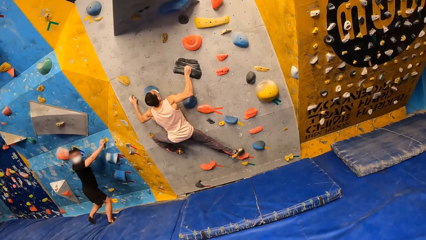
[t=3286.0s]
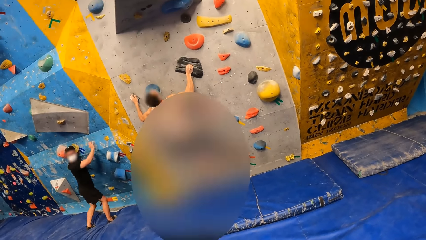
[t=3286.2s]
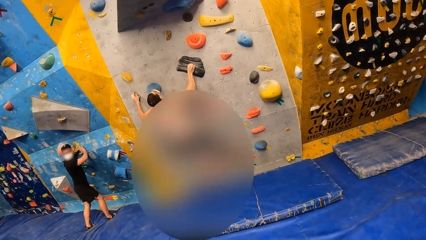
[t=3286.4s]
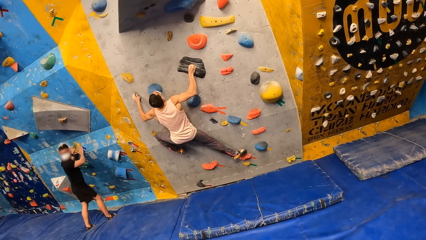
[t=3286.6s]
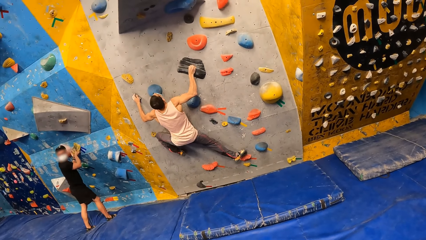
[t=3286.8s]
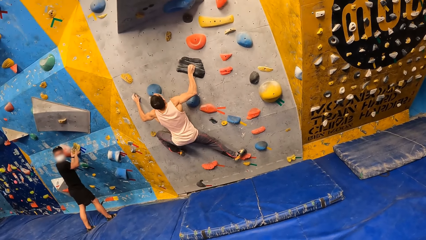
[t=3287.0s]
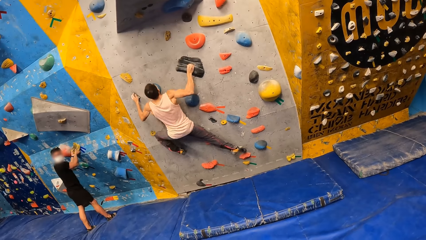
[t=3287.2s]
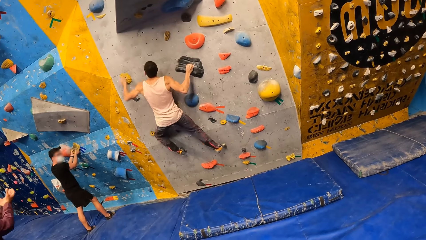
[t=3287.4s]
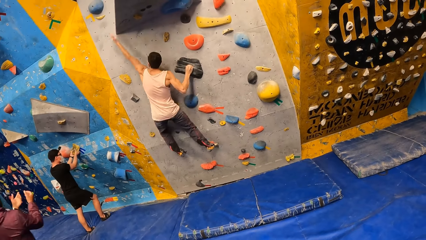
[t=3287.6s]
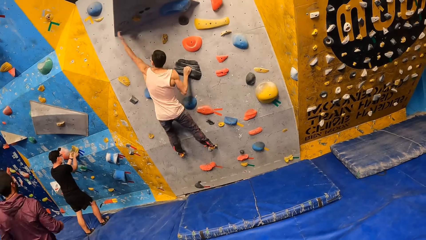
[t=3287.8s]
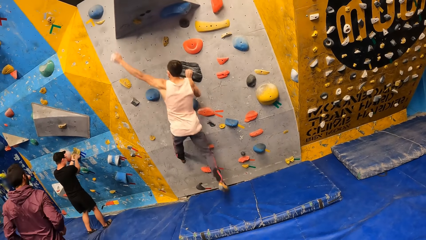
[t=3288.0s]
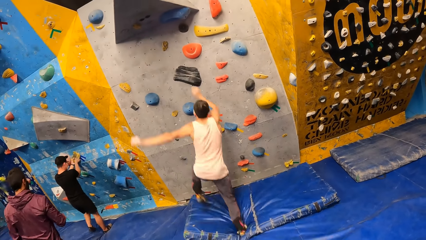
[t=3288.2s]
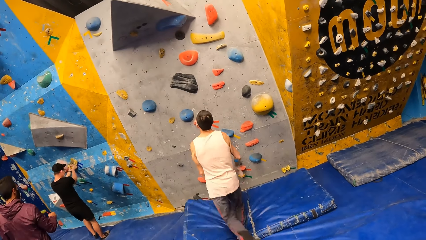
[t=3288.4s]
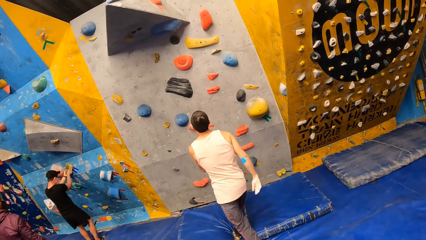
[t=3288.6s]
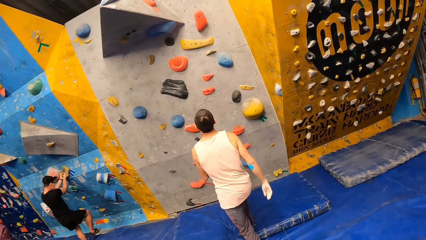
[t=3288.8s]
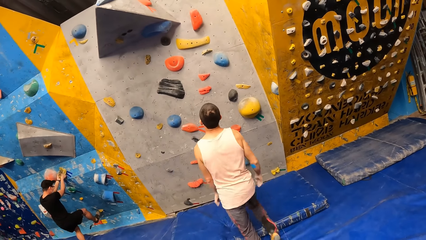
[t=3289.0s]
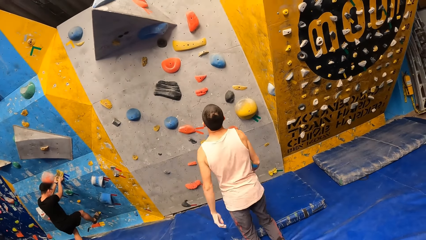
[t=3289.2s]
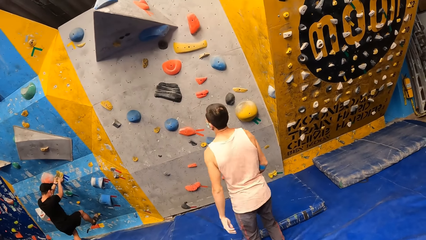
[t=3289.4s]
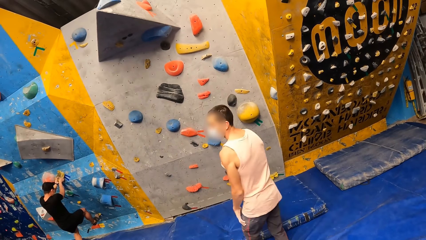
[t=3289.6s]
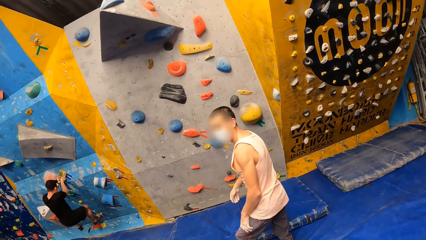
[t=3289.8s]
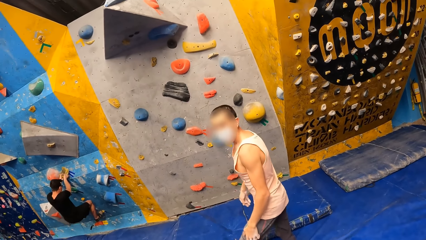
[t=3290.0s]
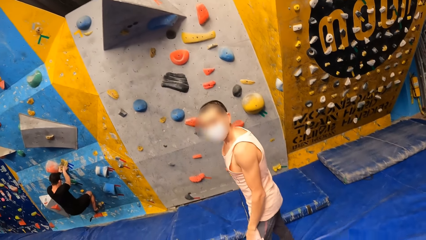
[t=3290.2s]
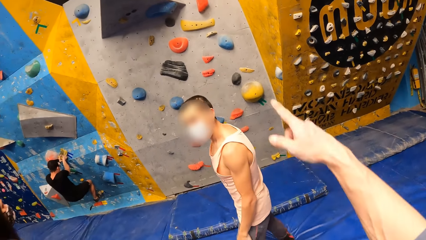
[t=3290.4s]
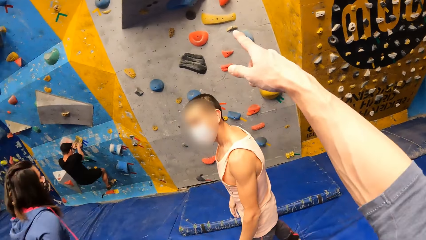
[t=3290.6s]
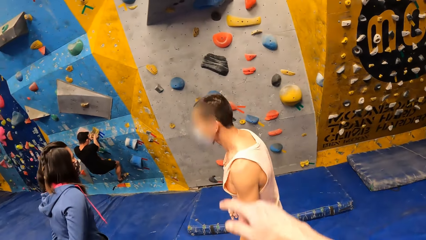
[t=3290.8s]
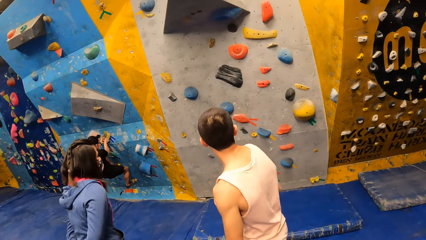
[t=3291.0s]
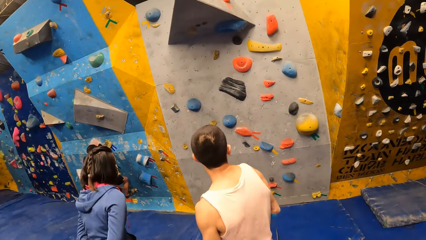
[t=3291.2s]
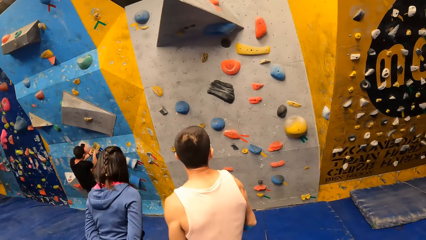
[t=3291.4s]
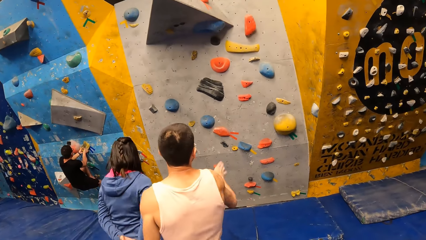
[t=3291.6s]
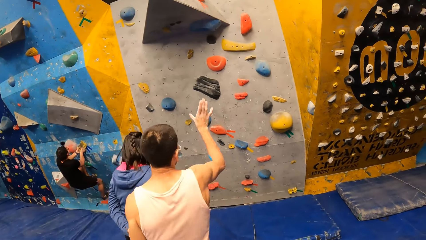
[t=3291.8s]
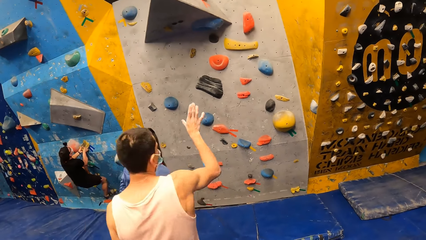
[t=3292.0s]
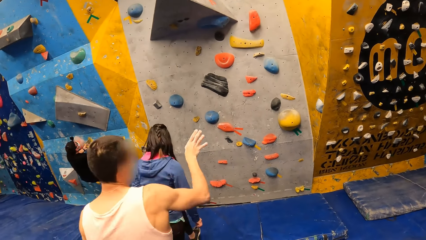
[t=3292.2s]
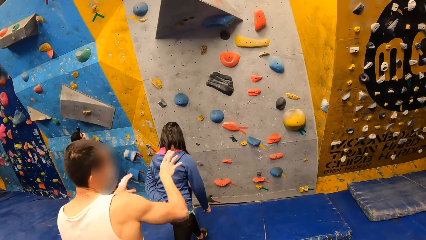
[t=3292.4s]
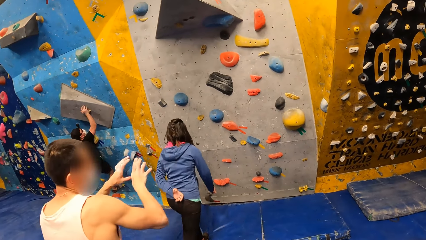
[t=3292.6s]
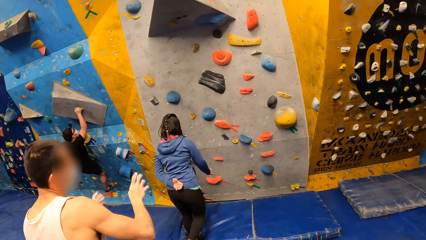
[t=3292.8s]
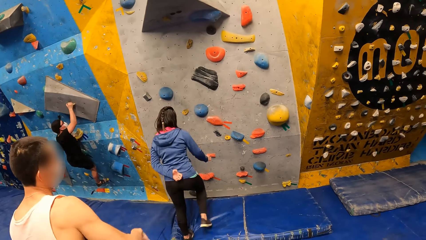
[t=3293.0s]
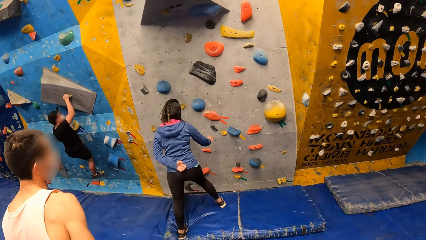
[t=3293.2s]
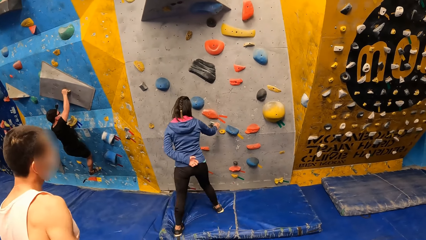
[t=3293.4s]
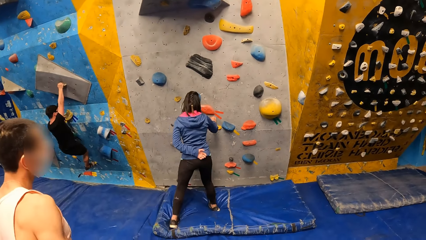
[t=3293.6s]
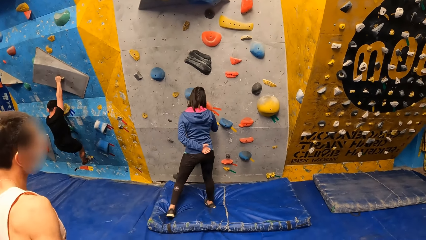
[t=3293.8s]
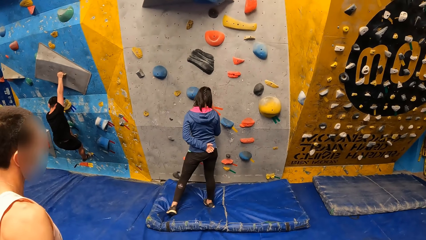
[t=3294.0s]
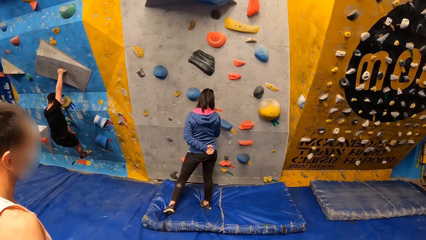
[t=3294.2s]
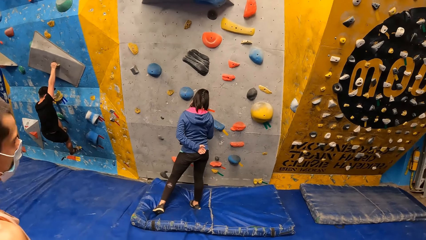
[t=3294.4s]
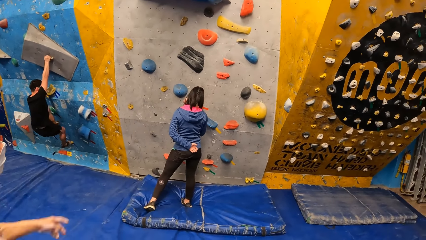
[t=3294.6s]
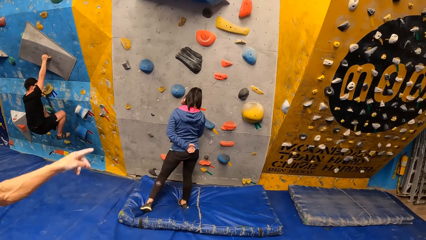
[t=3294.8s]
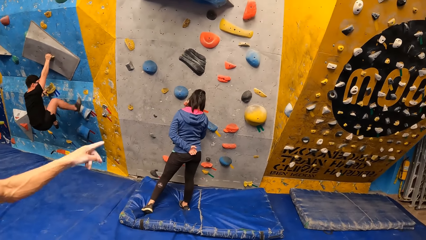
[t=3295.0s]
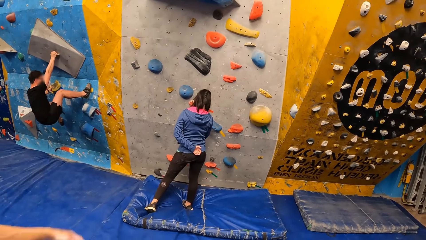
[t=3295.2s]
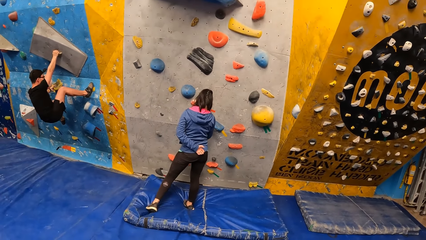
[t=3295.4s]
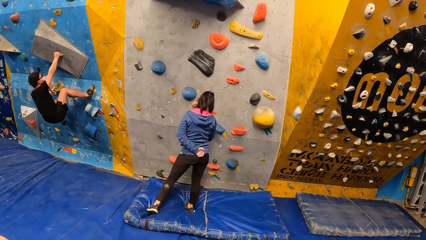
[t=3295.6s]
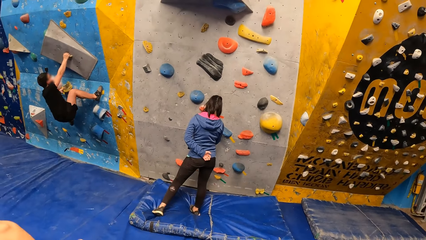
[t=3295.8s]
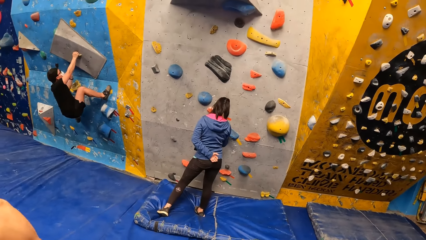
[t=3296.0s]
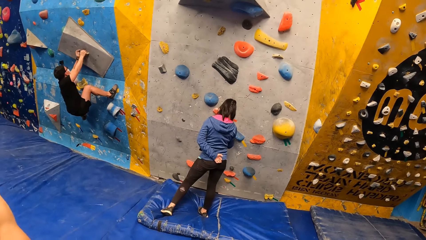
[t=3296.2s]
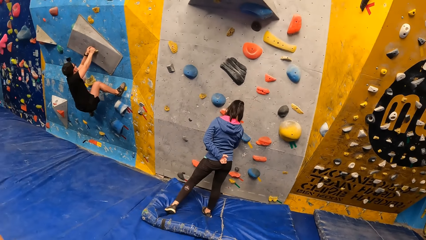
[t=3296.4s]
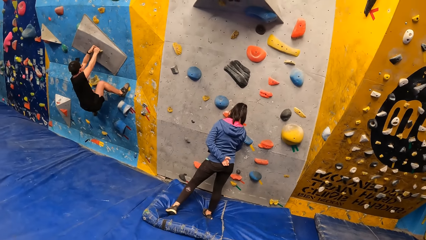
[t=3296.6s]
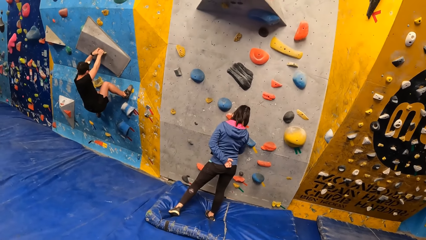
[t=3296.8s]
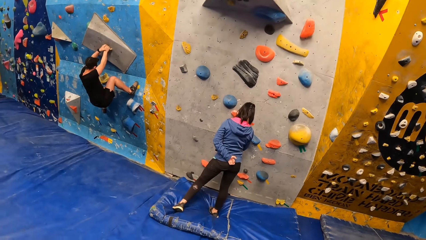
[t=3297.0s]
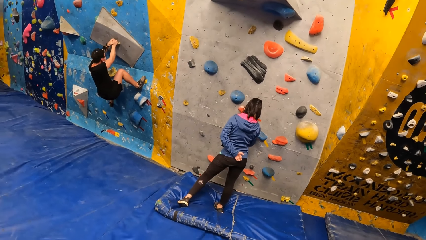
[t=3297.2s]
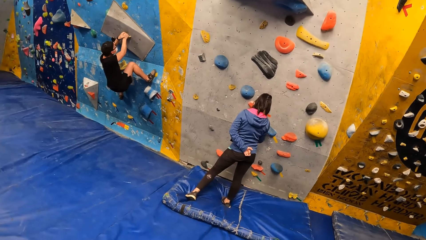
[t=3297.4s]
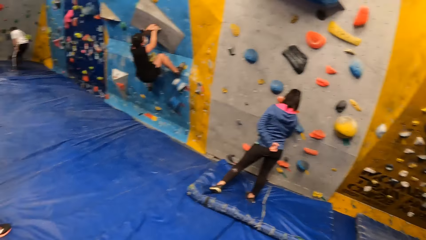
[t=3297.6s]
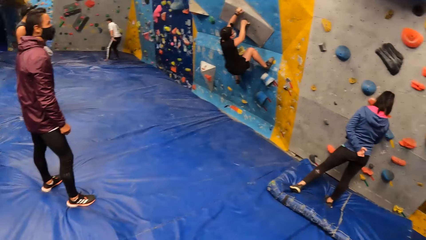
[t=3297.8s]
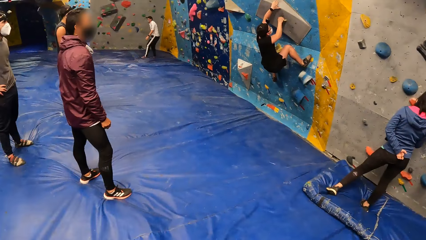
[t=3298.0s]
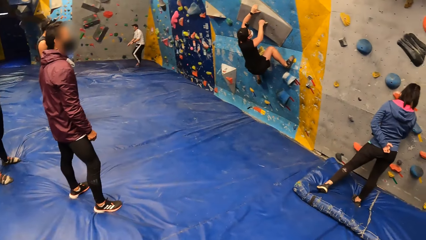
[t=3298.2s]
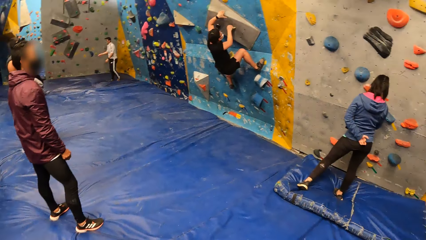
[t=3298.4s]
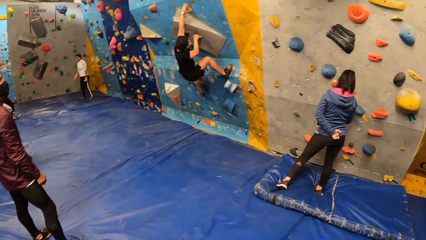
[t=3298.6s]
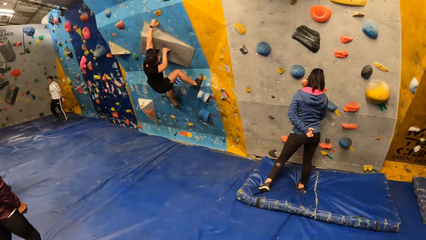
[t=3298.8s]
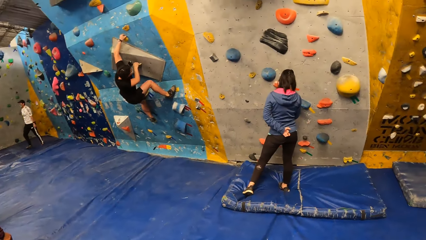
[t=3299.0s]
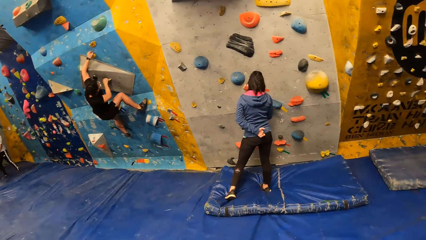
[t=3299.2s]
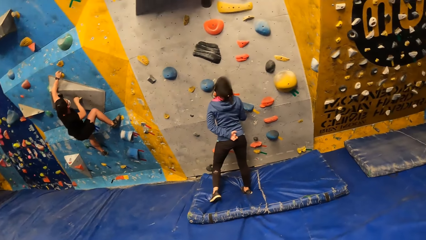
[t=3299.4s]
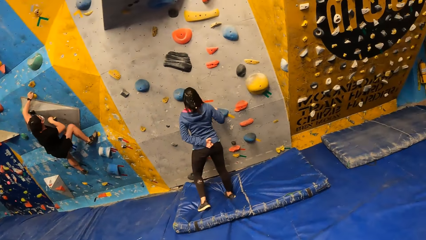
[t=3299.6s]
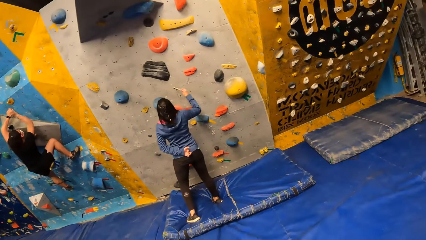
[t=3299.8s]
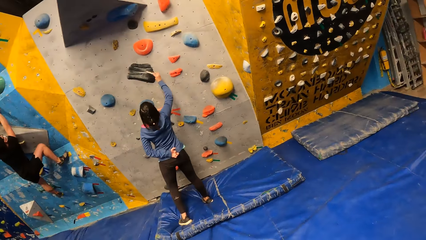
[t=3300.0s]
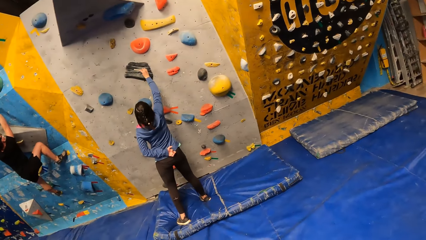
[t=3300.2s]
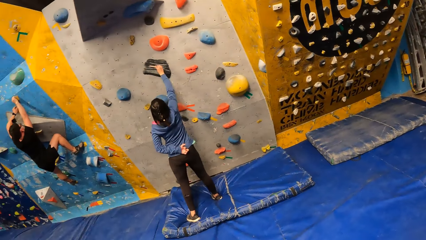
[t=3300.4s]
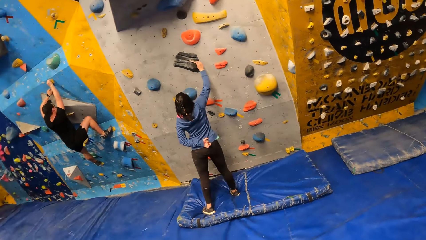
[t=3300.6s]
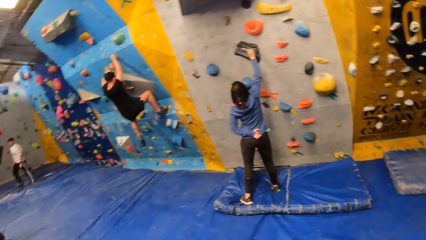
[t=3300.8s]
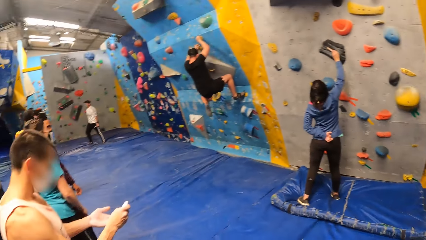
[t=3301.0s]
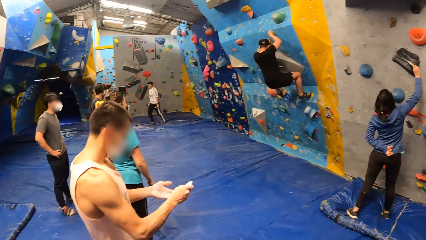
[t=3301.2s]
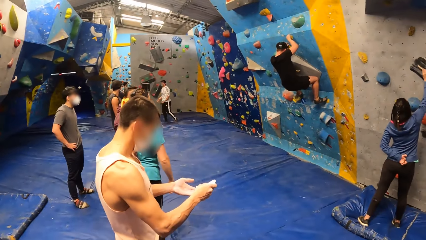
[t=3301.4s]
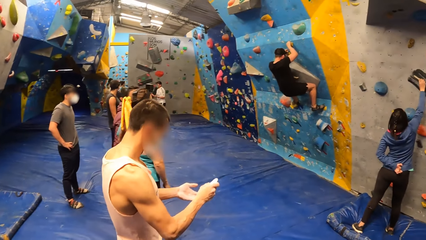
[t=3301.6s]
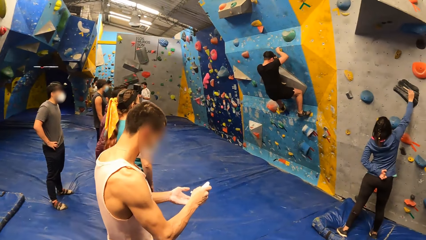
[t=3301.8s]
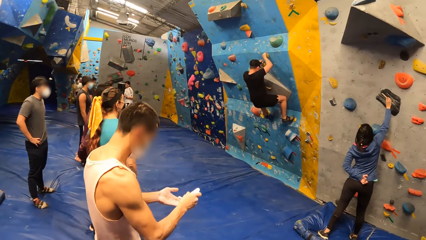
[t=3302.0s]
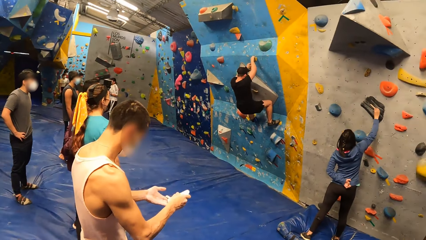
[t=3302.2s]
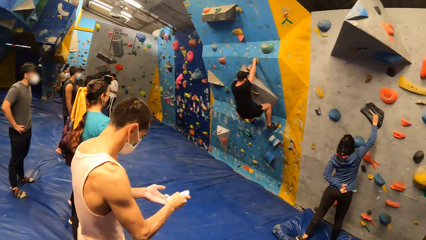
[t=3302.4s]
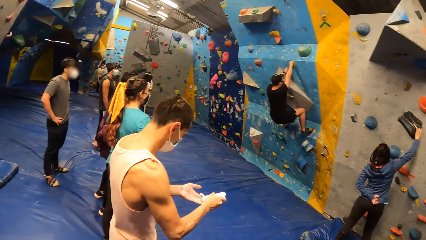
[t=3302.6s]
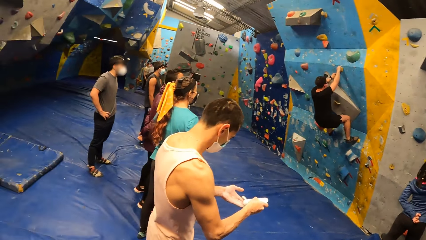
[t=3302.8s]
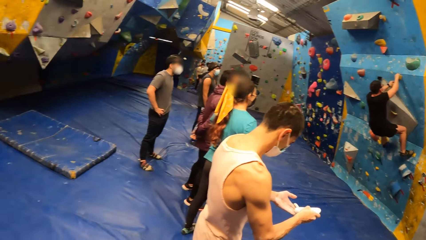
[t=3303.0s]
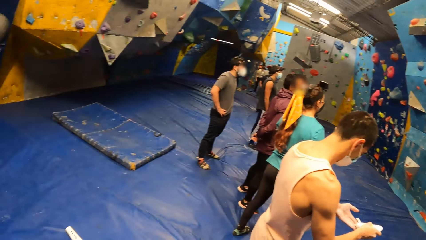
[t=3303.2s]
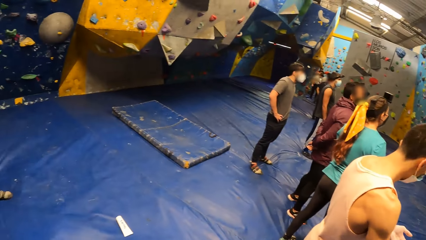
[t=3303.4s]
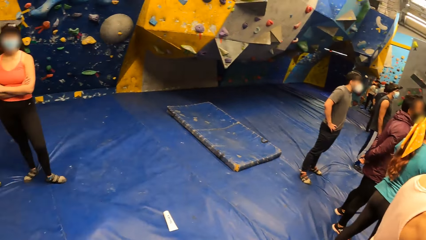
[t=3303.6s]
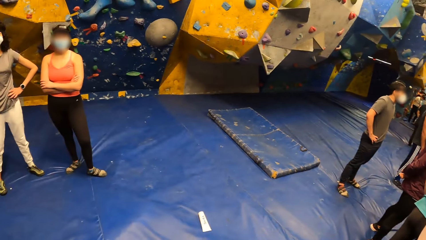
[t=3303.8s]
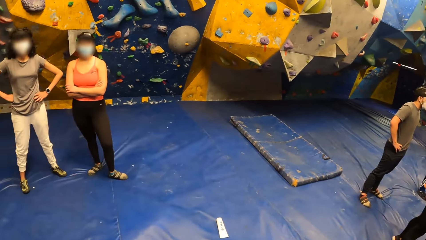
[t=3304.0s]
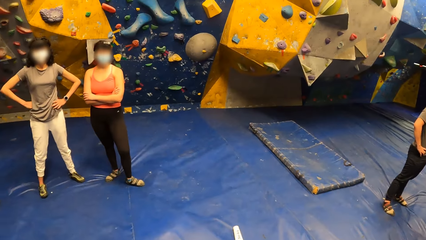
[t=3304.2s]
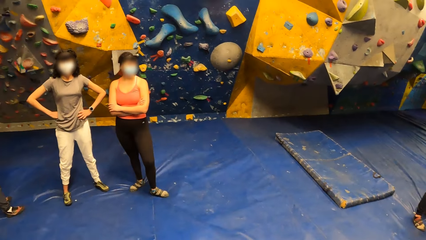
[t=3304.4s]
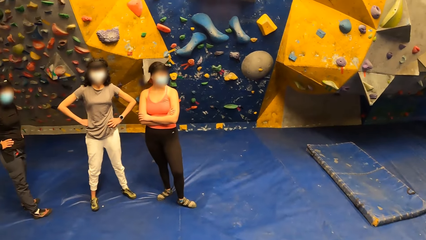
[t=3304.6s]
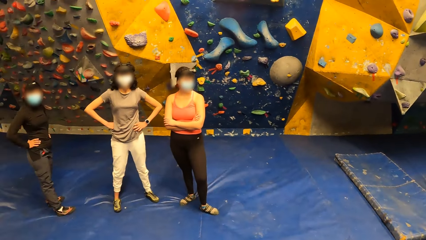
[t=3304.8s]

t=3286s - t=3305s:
A man falls from the wall. The camera wearer converses with the man. They point at the boulder. A woman walks towards the boulder. The woman touches the boulder. The man puts the powder on his left hand. The woman marks the boulder.
